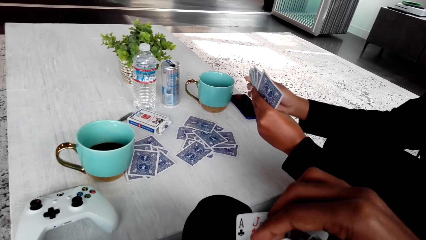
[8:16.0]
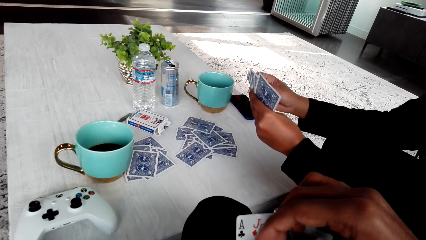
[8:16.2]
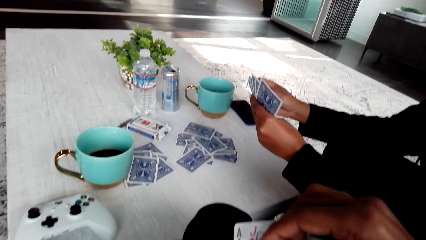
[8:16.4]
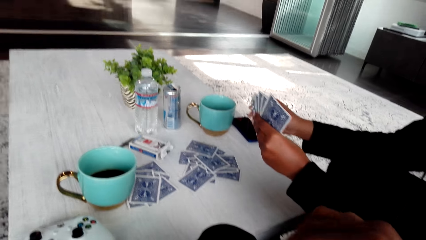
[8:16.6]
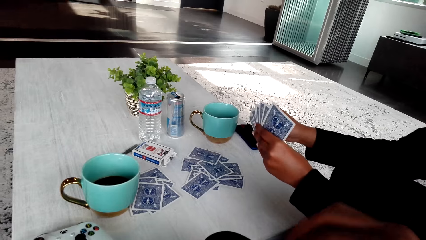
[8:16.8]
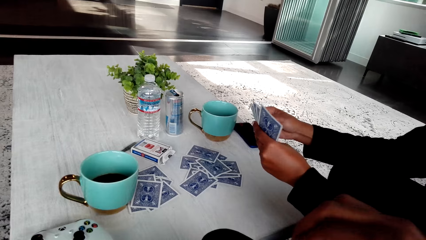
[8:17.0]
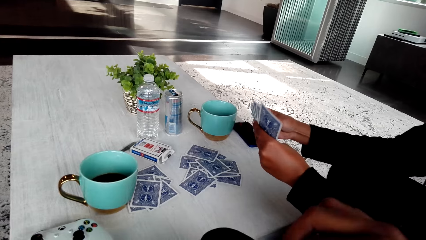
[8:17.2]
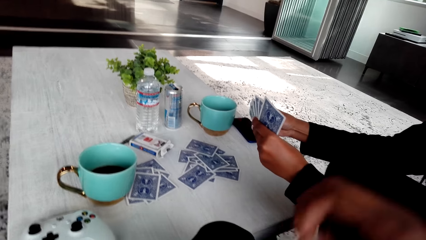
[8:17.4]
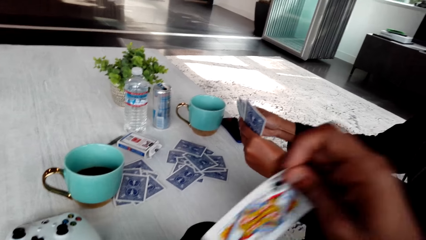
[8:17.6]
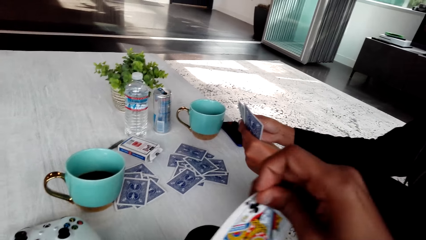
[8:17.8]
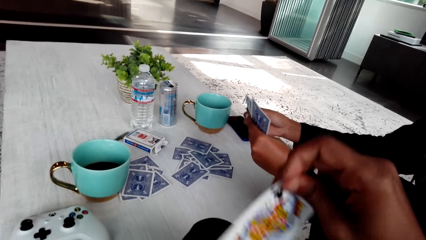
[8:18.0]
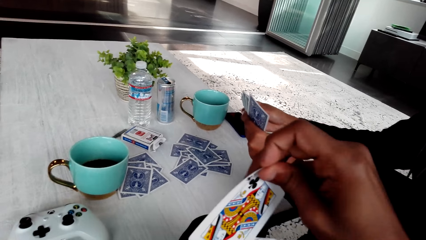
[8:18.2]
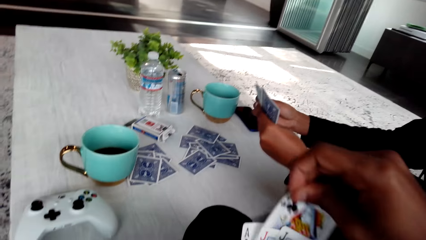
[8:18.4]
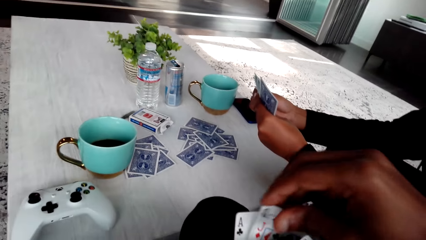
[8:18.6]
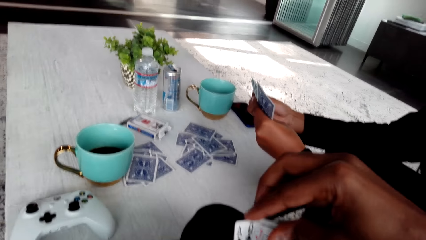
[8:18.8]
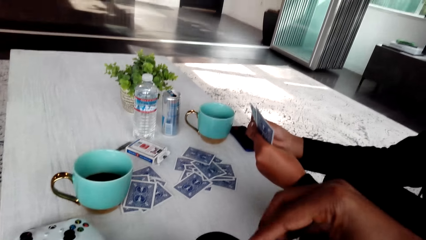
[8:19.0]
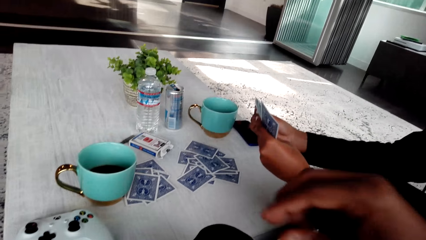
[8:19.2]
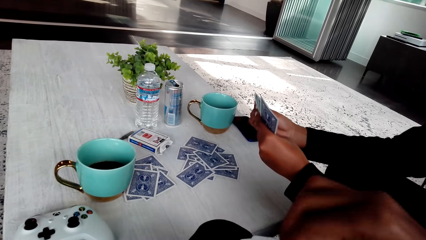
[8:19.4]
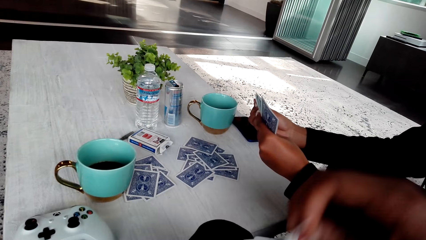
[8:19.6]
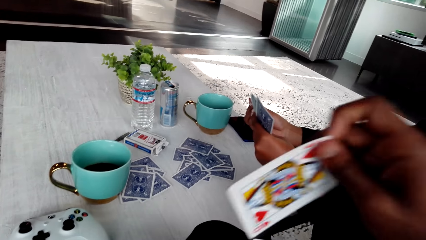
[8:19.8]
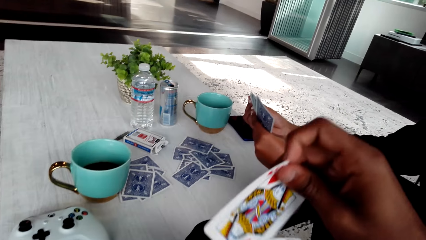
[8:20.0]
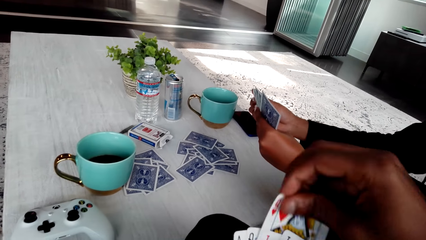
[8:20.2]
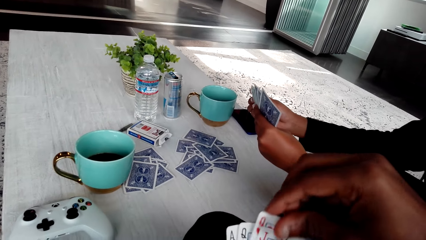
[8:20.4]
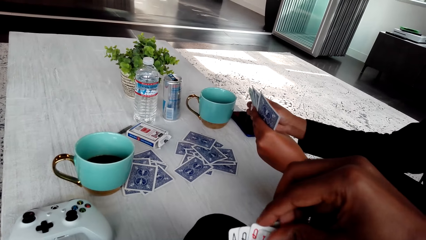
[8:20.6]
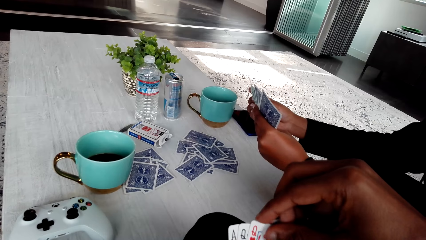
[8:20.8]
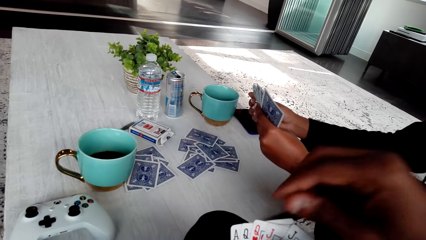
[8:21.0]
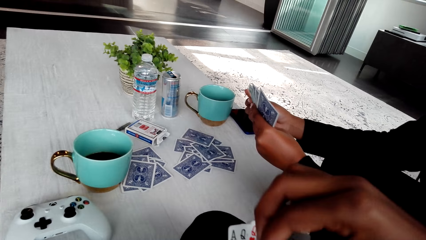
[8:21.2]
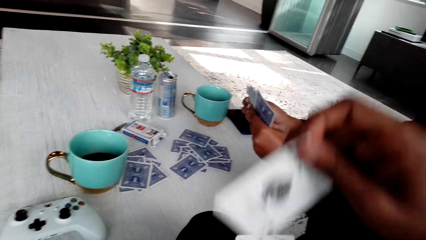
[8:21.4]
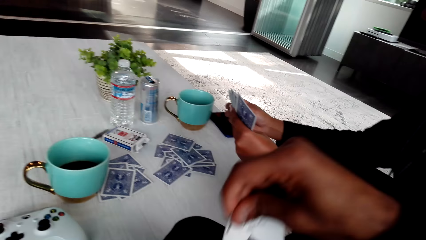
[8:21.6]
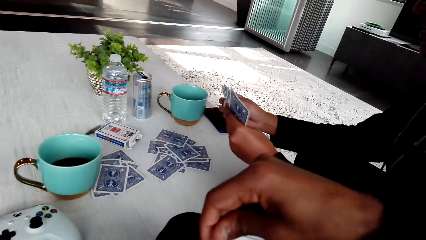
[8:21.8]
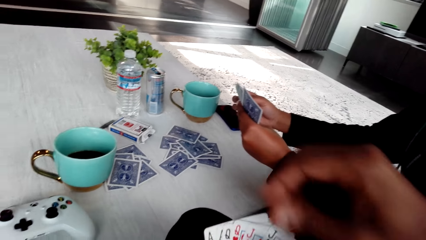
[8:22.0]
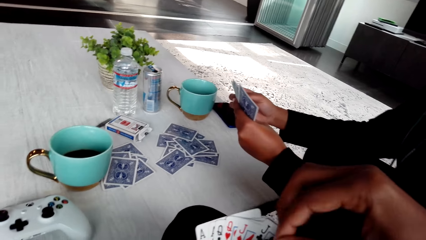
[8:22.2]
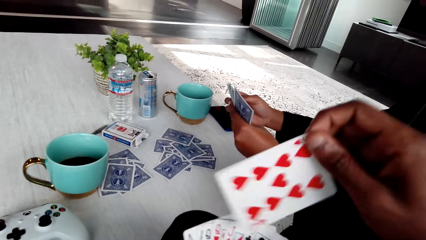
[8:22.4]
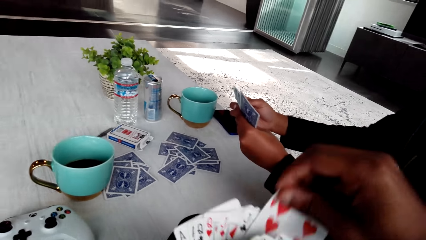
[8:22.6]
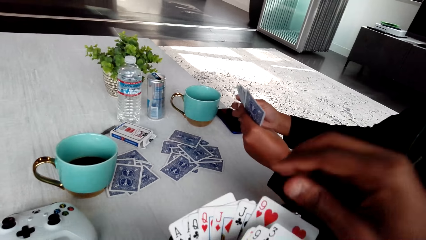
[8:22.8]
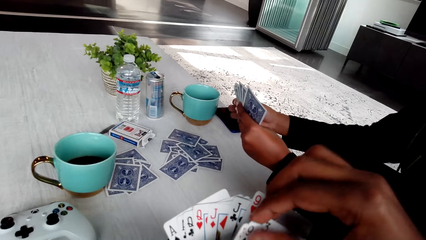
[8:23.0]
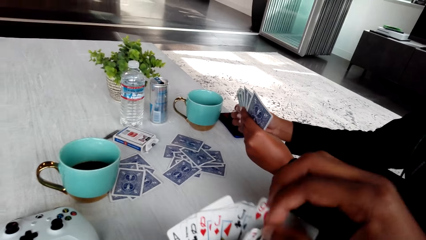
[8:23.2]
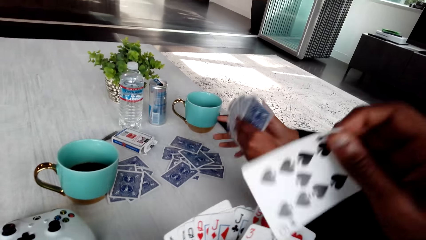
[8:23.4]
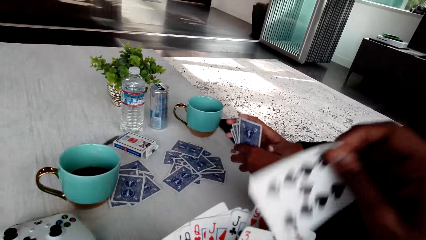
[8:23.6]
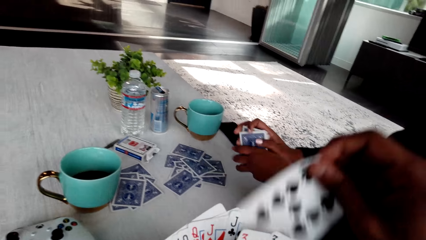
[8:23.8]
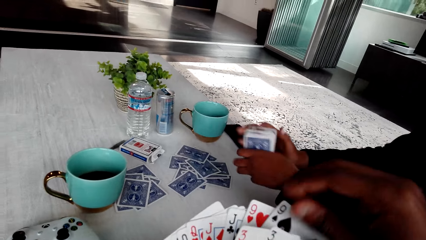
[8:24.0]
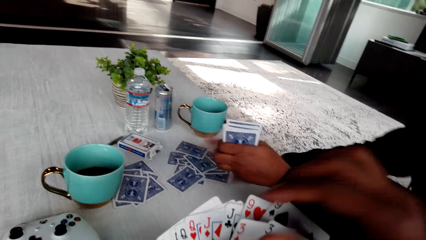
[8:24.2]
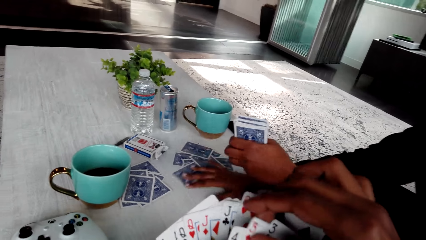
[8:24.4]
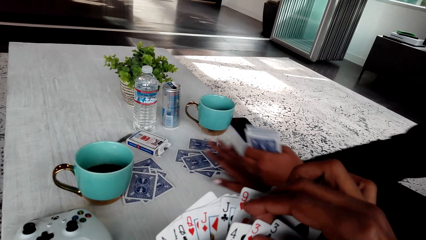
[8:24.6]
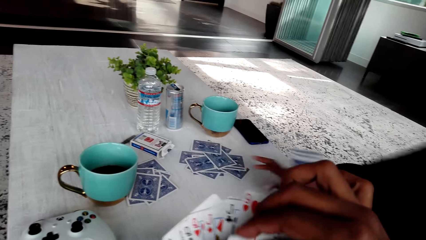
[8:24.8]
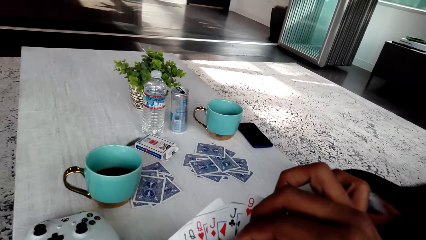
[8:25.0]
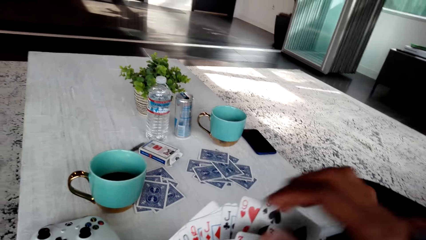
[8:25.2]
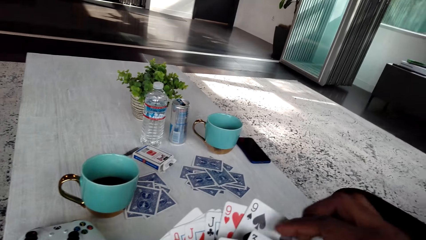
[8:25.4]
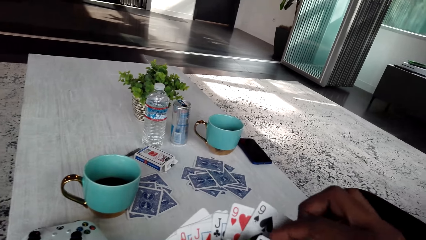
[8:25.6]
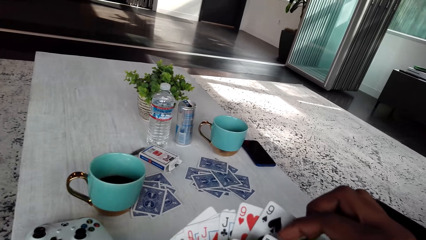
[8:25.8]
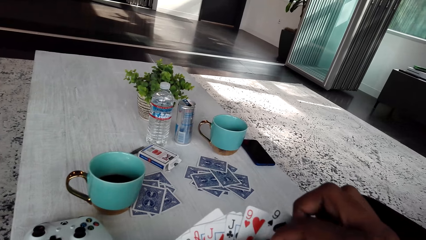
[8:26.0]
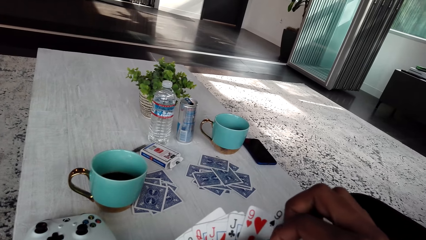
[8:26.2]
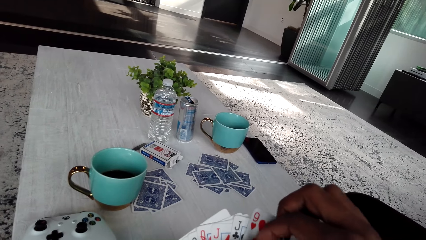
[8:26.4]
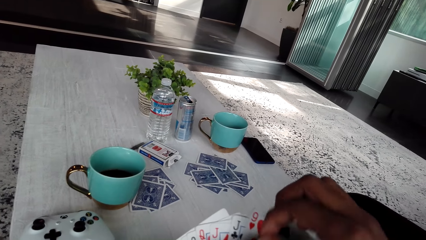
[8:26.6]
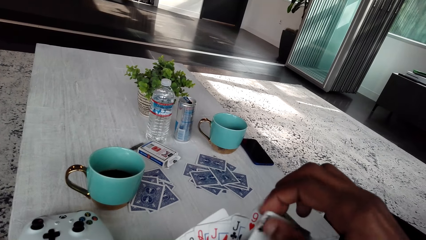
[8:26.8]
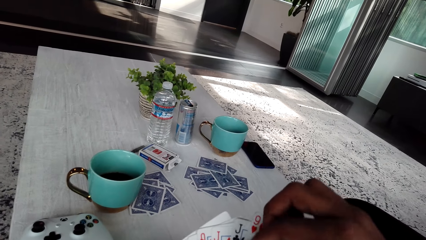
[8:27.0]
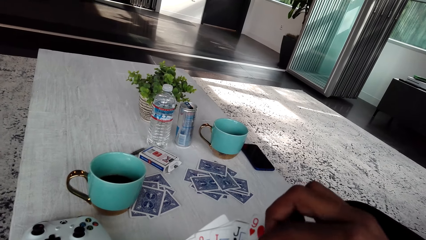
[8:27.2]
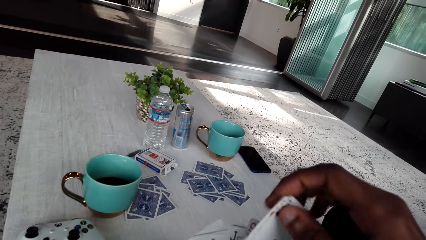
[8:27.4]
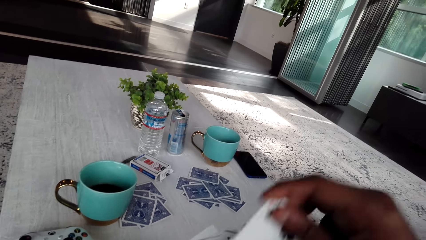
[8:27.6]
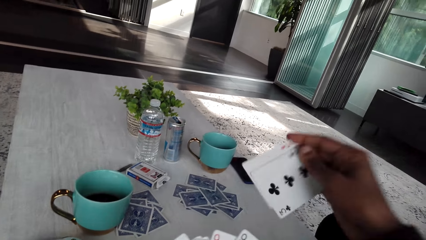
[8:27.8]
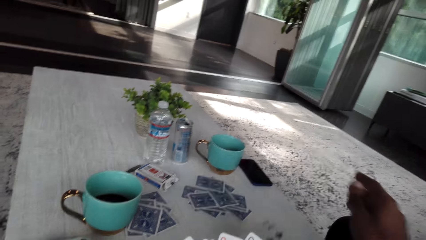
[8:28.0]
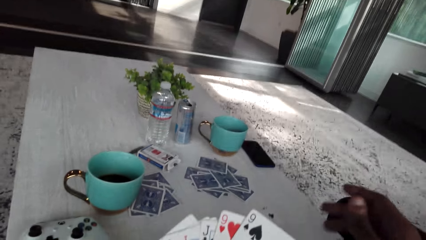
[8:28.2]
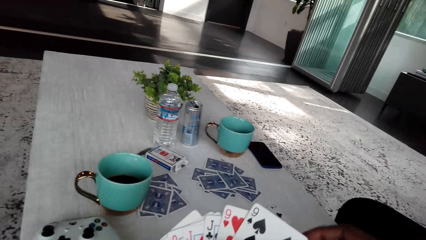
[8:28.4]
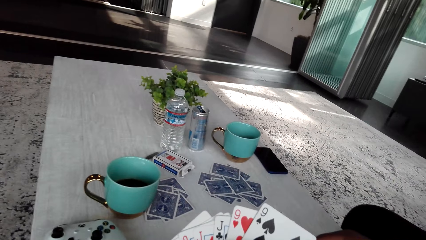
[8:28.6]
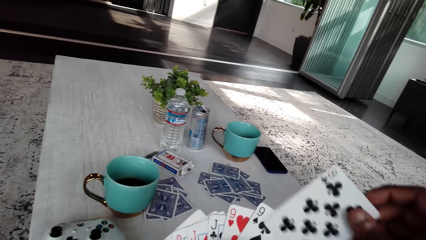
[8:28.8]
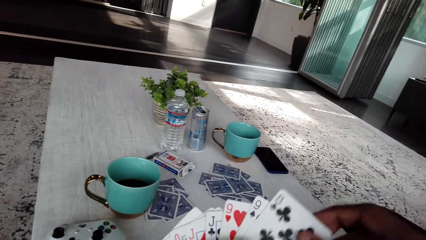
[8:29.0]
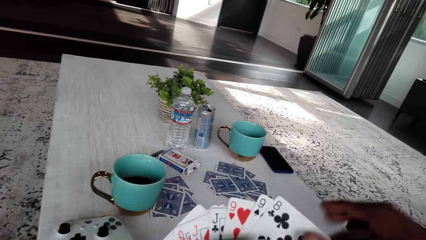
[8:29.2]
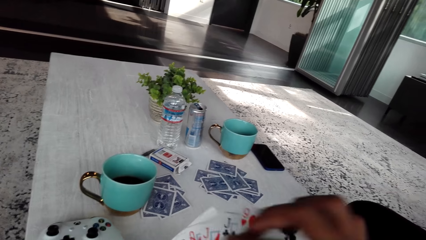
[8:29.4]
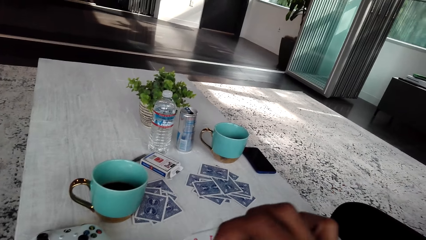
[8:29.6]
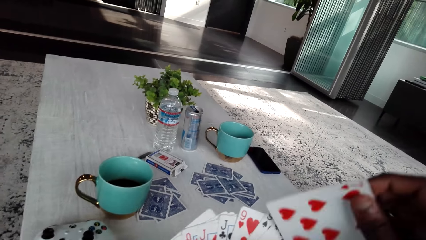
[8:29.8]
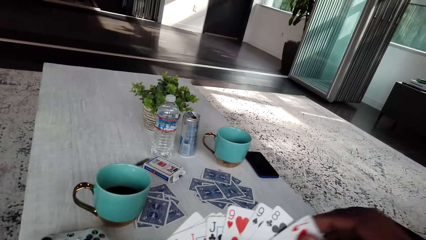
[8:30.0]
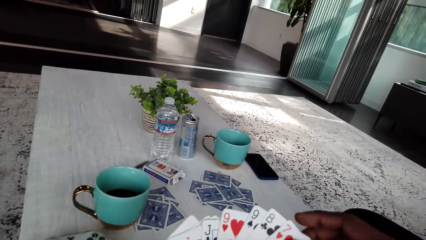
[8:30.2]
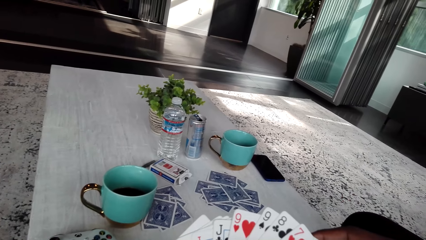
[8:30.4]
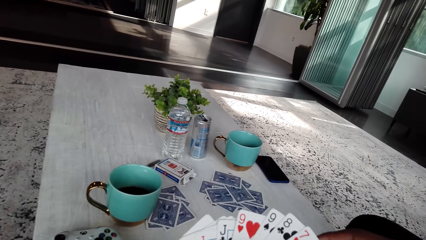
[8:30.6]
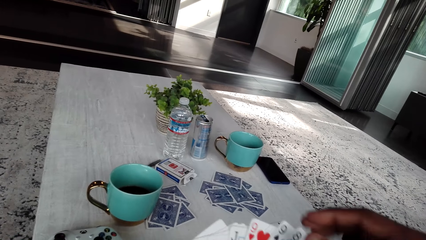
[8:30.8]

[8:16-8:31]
The camera wearer drops the cards on the table. The camera wearer and the woman play cards.
